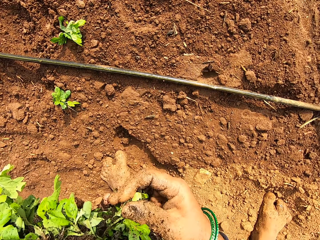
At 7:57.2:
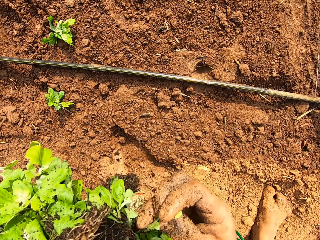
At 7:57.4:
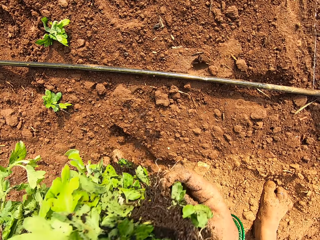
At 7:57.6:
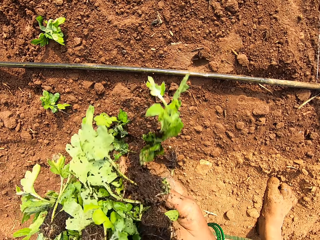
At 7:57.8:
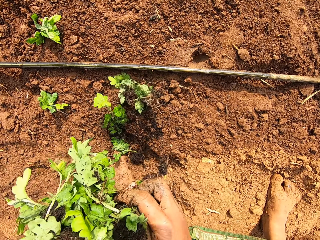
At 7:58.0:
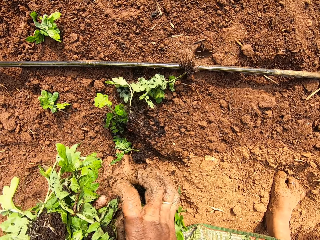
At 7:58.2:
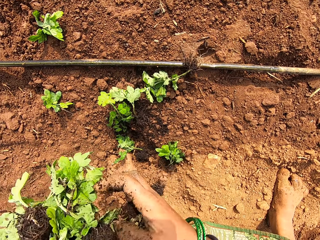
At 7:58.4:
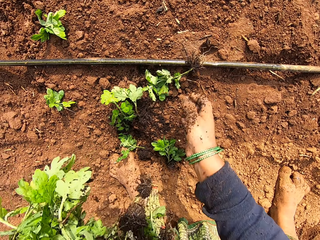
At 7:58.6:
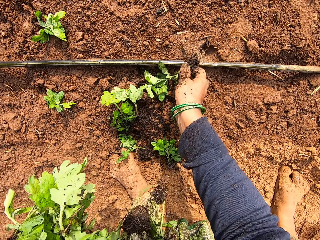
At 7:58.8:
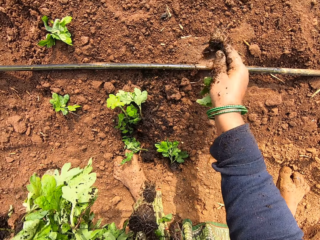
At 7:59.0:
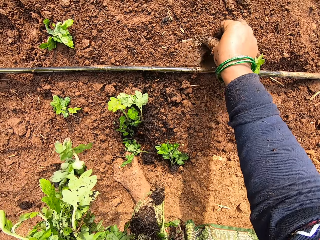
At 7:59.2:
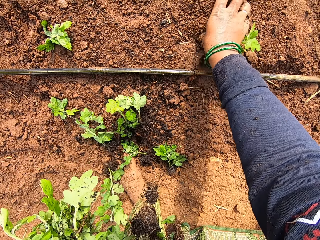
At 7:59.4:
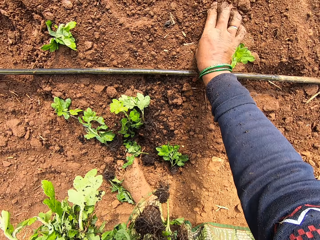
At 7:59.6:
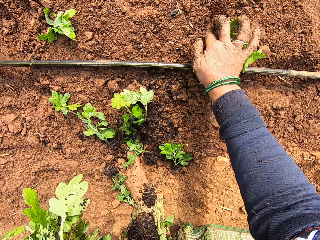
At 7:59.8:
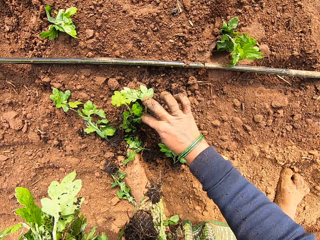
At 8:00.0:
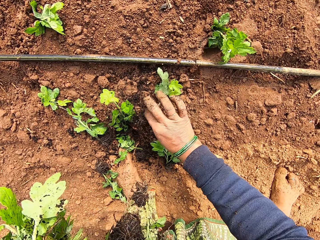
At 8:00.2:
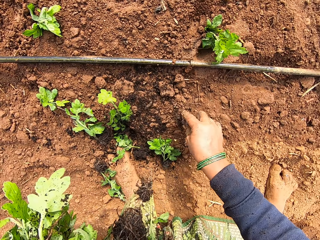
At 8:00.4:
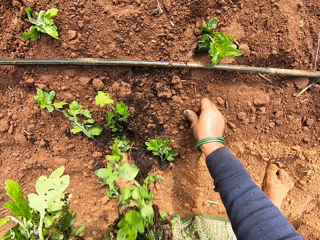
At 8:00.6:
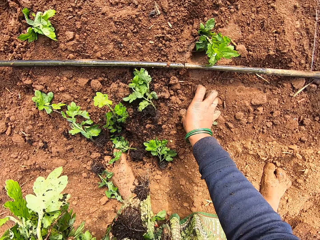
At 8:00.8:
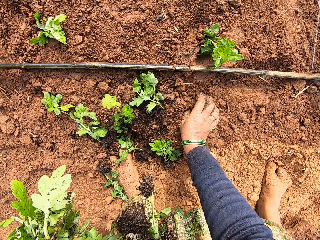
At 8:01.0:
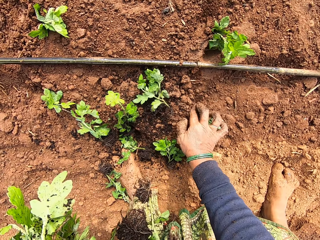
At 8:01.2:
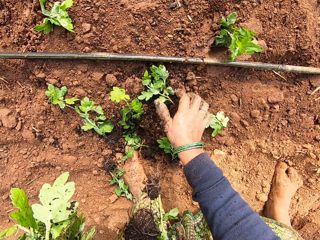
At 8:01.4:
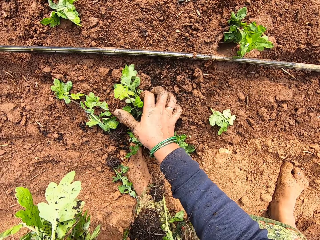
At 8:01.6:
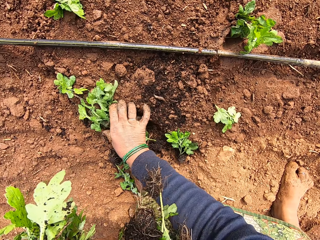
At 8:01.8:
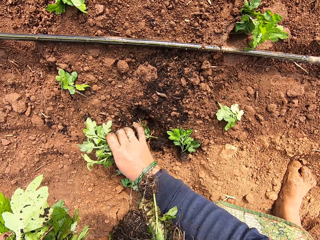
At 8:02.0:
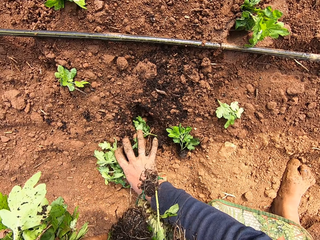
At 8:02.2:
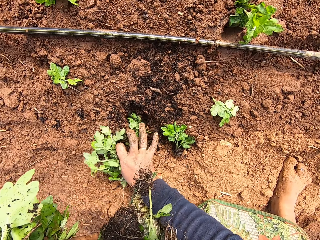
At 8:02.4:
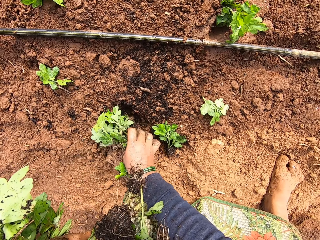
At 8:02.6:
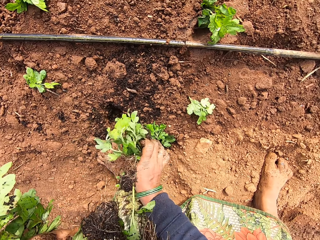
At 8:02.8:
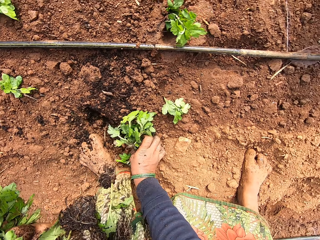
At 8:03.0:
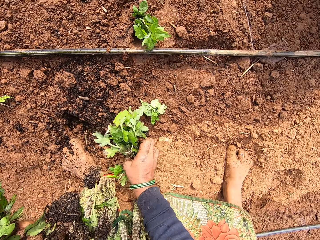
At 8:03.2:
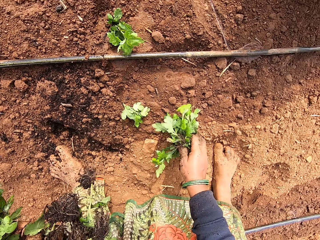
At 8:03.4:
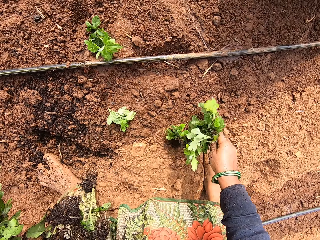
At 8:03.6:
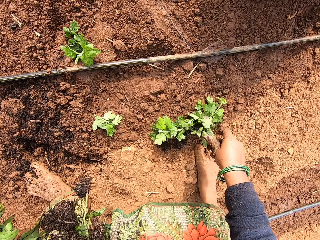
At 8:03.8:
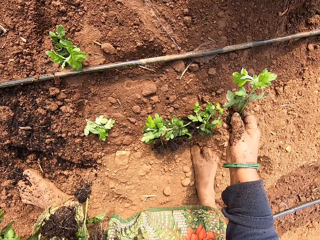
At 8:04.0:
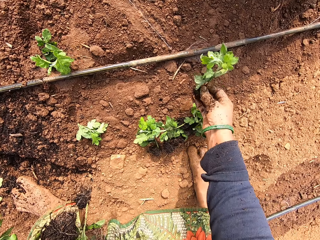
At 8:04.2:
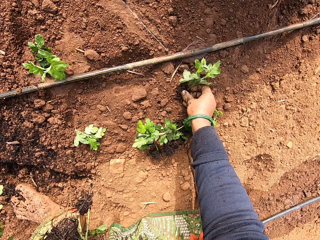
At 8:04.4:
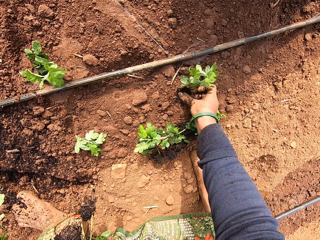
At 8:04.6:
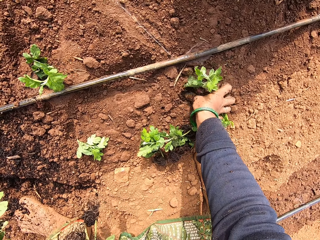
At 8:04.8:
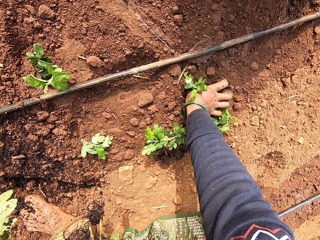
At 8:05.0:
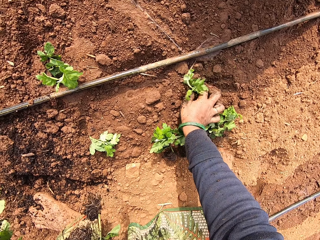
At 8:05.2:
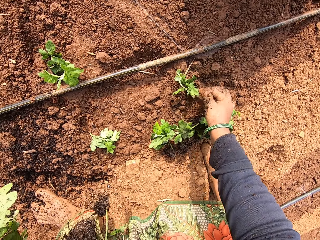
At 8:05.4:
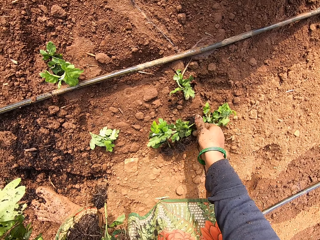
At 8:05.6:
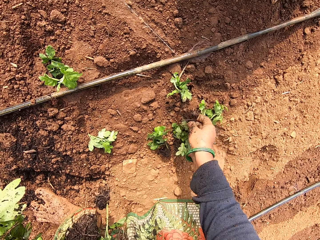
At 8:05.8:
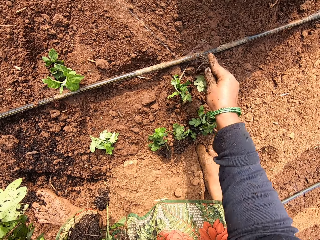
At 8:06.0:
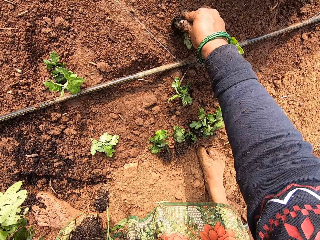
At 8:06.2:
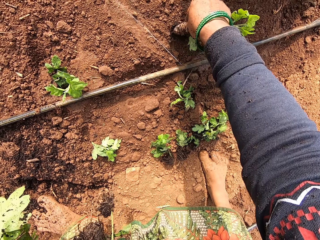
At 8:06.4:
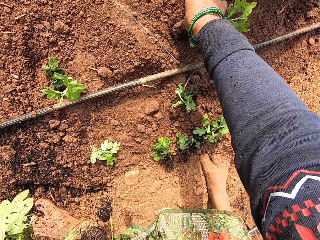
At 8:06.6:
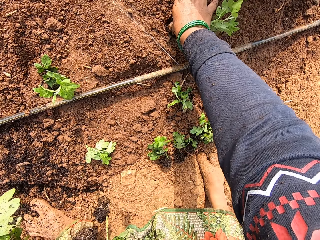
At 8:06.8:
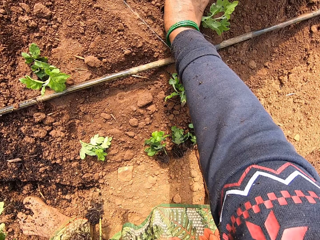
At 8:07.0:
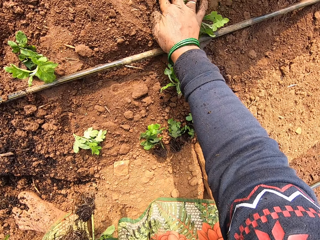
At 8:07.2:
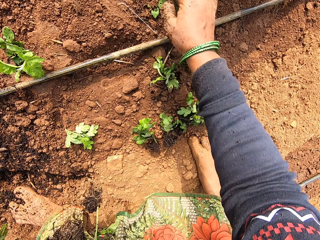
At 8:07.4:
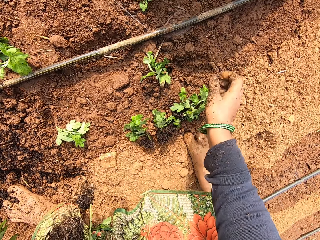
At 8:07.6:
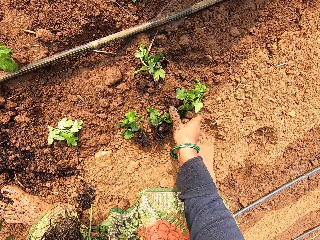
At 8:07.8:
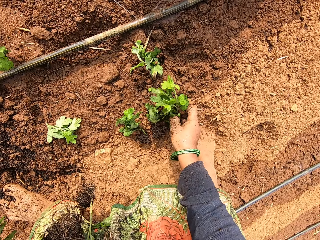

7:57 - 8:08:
The camera wearer picks a plant from her hand. She drops the plants on the ground. She picks a plant from the ground with her right hand. She inserts the plant in her right hand into the ground with her right thumb. She picks a plant from the ground with her right hand. She inserts the plant in her right hand into the ground with her right thumb. She picks some plants off the ground with her right hand. She places the plants in her right hand on the ground. She inserts the plant in her right hand into the ground with her right thumb. She picks a plant from the ground with her right hand. She inserts the plant in her right hand into the ground with her right thumb.

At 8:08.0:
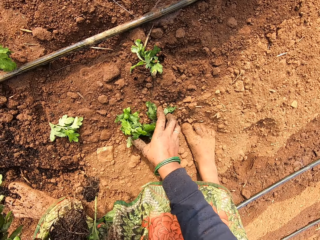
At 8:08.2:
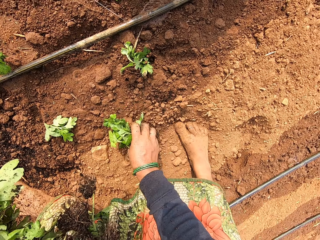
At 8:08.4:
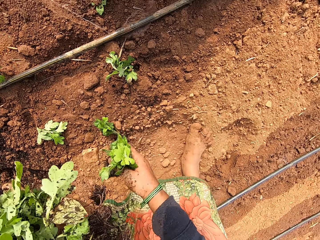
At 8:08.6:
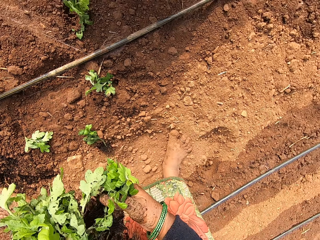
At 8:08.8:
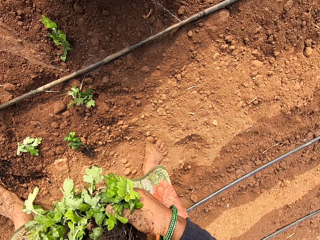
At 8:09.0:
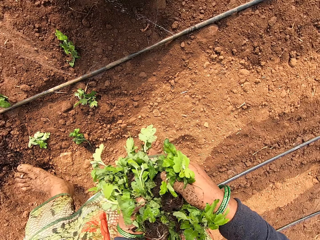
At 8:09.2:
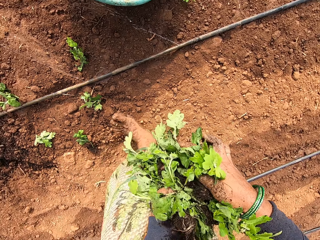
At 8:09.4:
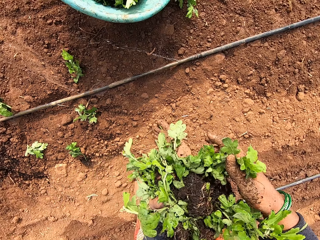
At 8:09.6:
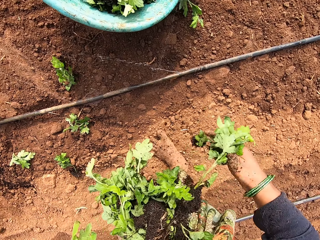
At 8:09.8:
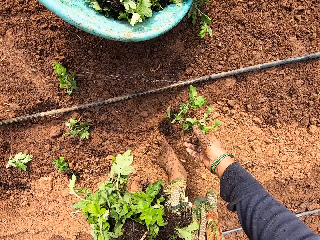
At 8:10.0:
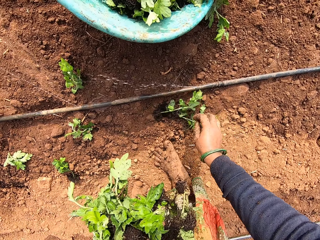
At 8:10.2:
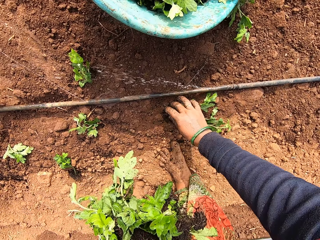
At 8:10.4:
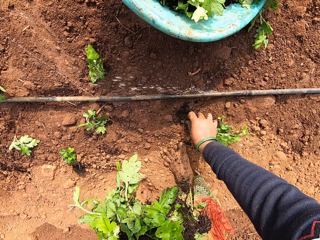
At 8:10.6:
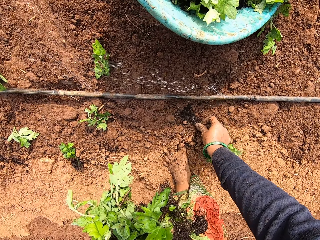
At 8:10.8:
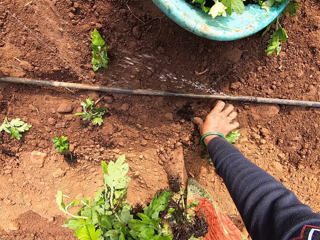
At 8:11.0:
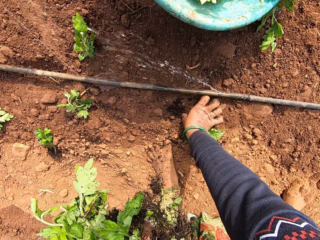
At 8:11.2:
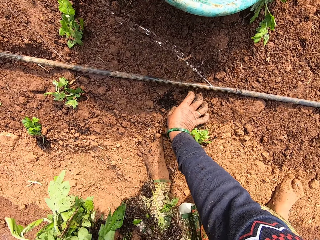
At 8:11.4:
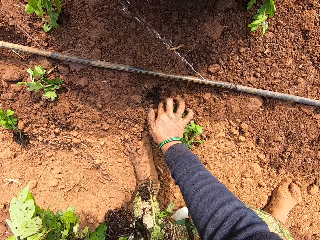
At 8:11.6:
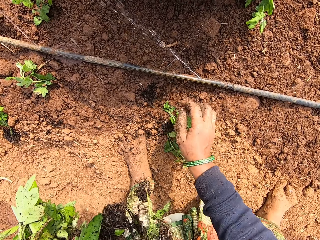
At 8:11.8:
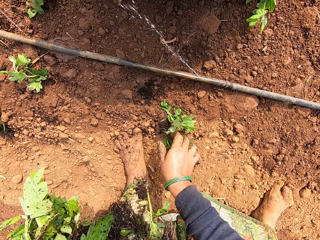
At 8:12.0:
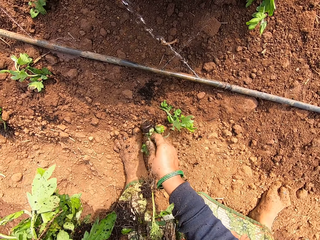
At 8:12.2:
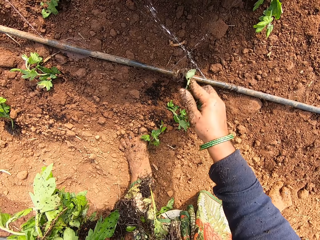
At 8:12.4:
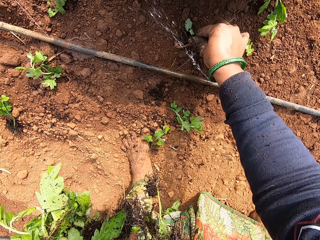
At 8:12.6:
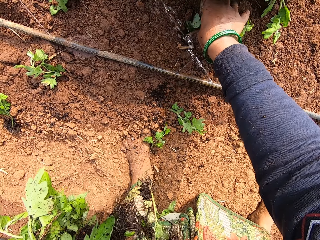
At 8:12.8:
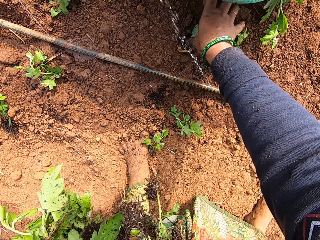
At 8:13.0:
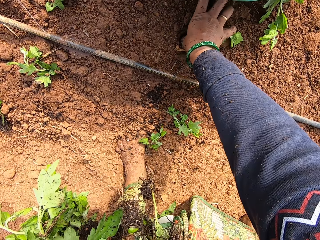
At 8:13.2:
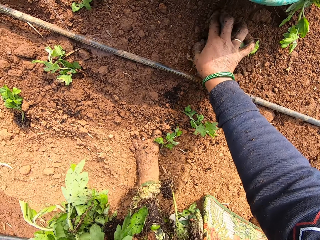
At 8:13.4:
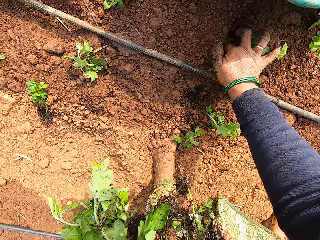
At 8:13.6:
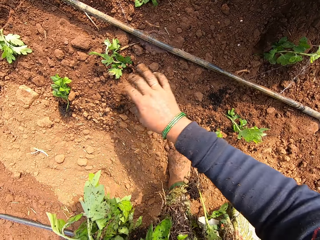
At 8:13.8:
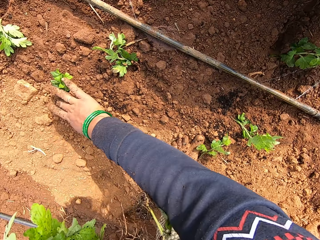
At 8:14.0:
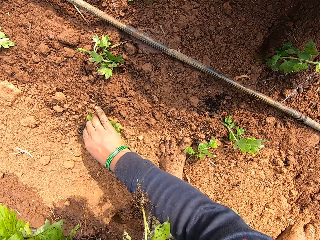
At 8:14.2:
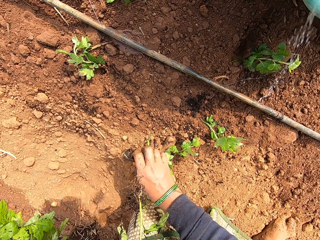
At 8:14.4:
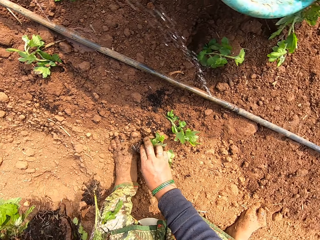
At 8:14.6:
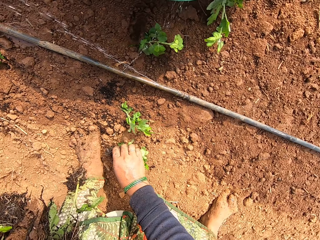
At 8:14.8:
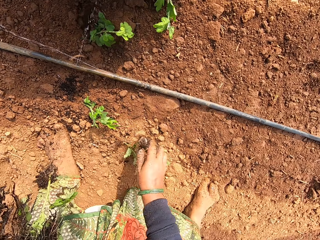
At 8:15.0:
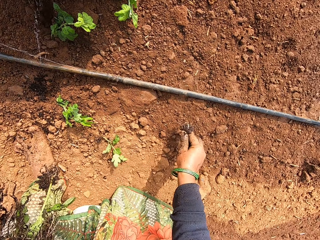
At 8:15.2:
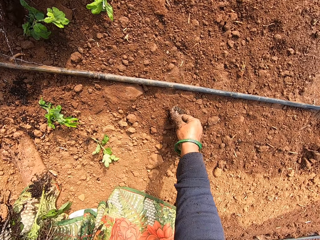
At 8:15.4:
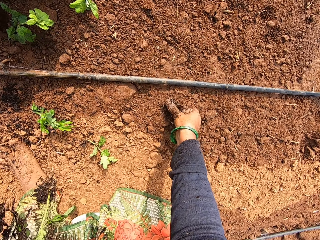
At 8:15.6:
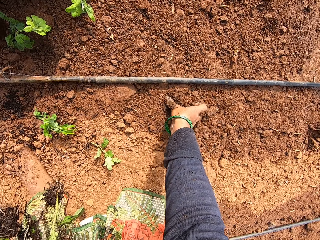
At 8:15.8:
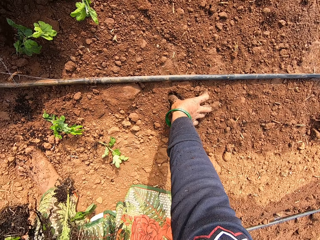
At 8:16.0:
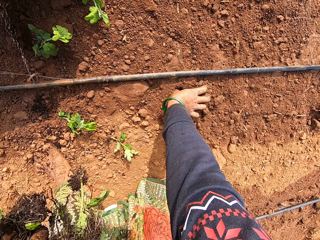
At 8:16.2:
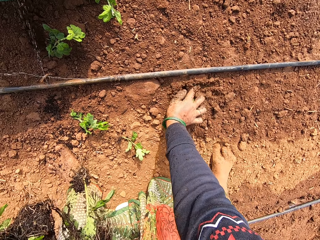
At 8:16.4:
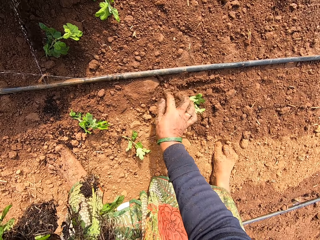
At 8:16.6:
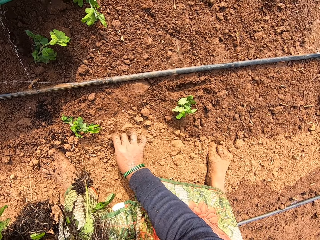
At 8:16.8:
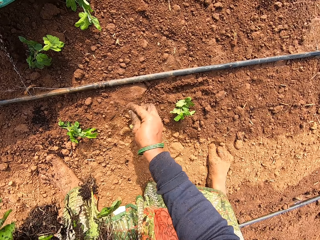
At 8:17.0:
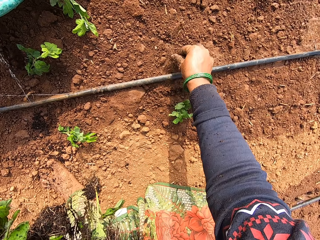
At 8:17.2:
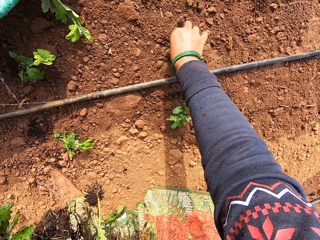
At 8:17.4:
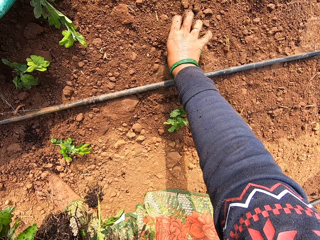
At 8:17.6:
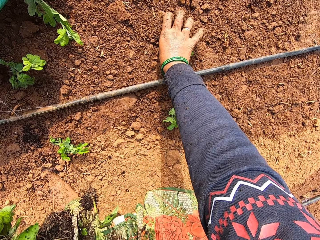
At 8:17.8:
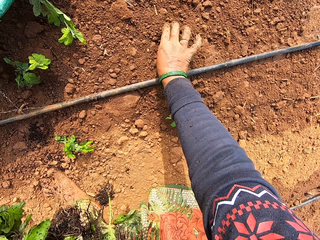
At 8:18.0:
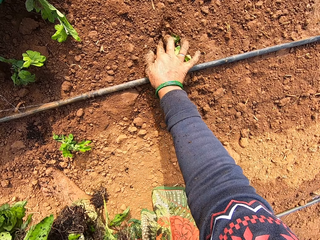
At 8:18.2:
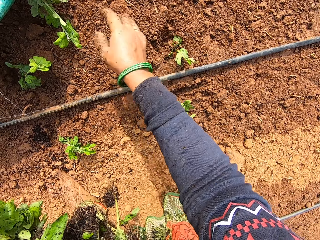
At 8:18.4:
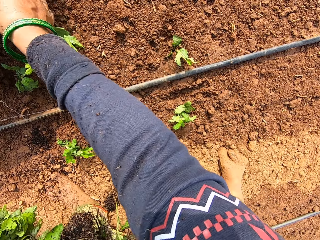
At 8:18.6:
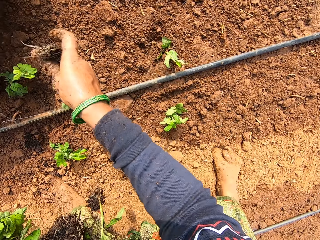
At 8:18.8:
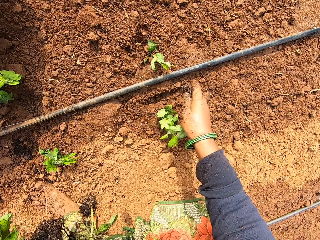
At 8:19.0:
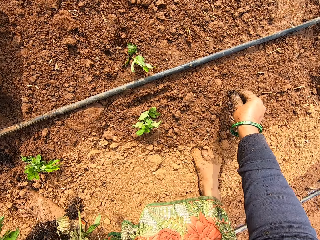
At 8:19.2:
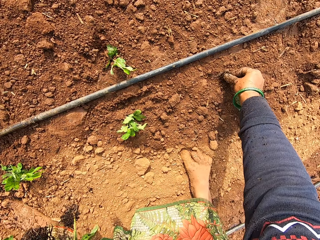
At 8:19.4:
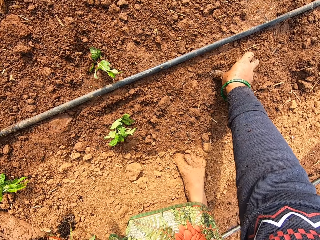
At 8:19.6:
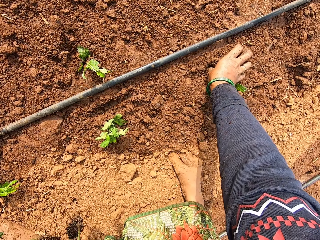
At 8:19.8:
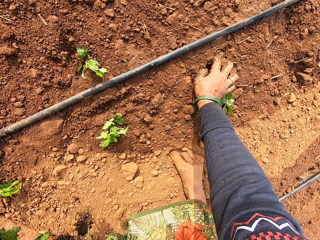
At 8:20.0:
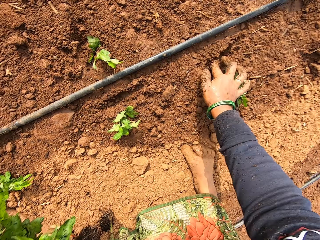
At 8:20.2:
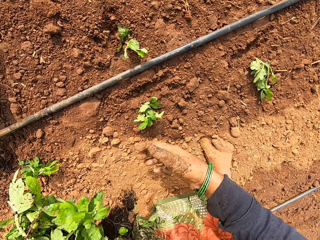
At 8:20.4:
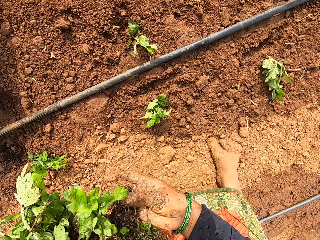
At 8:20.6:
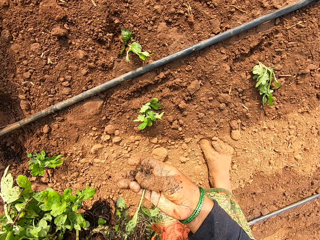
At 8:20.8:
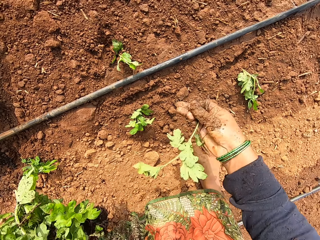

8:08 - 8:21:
The camera wearer picks some plants from the ground with her right hand. She walks on the ground. She drops the plants in her right hand on the ground. She picks a plant on the ground. She inserts the plant in her right hand into the ground with her right thumb. She picks a plant from the ground with her right hand. She inserts the plant in her right hand into the ground with her right thumb. She picks a plant from the ground with her right hand. She inserts the plant in her right hand into the ground with her right thumb. She picks a plant from the ground with her right hand. She inserts the plant in her right hand into the ground with her right thumb. She picks a plant from the bowl of plants with her right hand. She inserts the plant in her right hand into the ground with her right thumb. She takes a plant from her left hand with her right hand.
